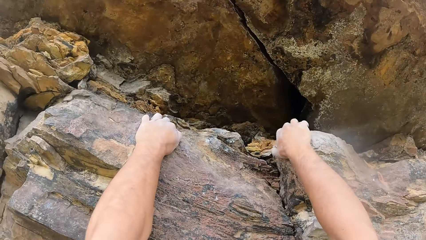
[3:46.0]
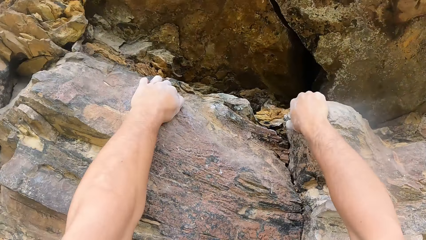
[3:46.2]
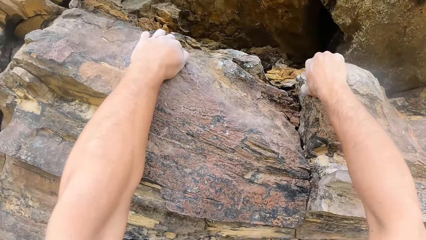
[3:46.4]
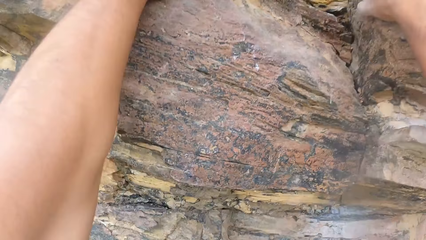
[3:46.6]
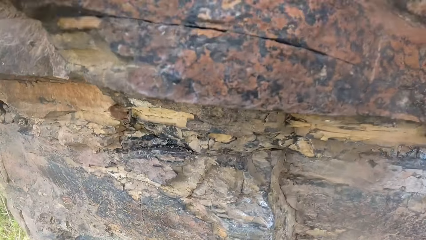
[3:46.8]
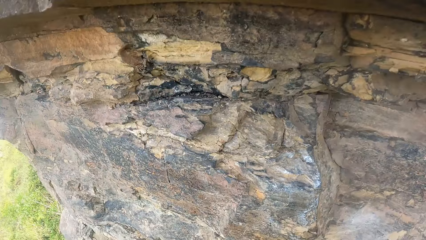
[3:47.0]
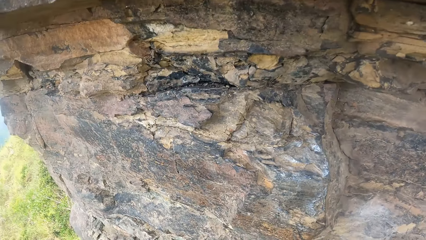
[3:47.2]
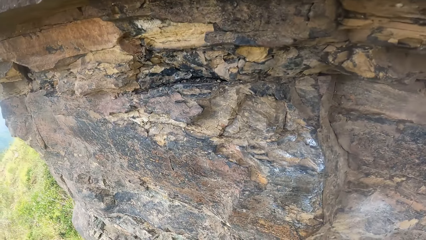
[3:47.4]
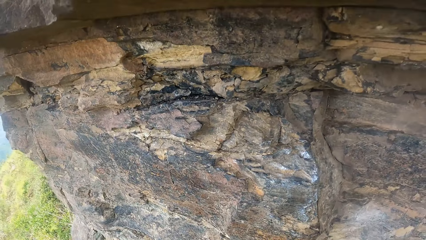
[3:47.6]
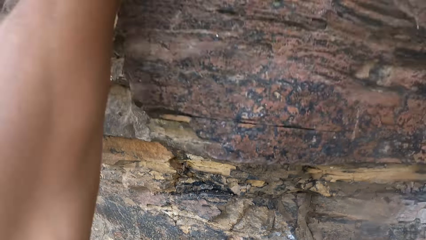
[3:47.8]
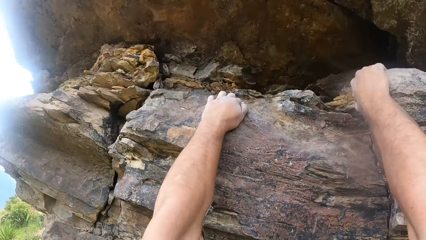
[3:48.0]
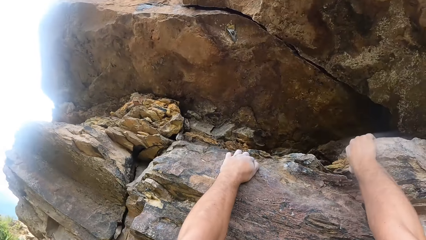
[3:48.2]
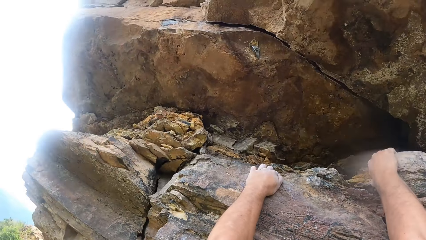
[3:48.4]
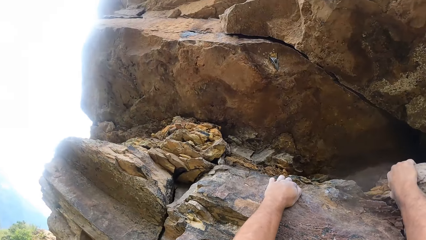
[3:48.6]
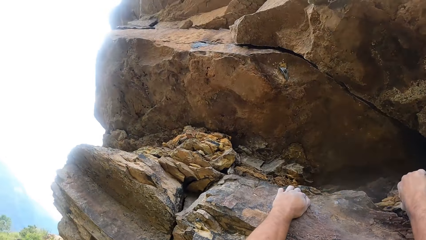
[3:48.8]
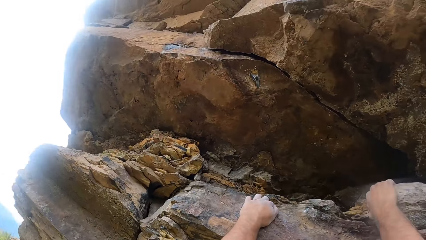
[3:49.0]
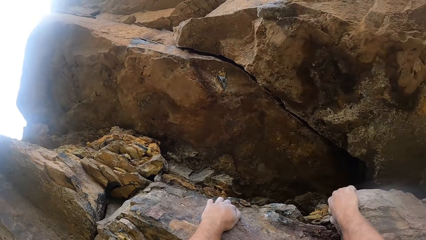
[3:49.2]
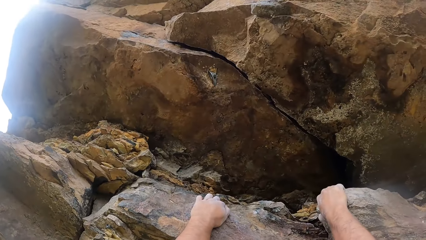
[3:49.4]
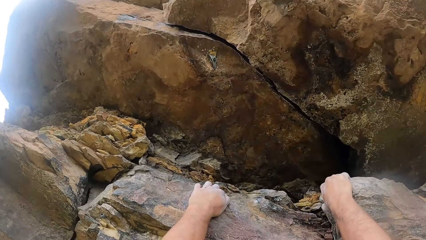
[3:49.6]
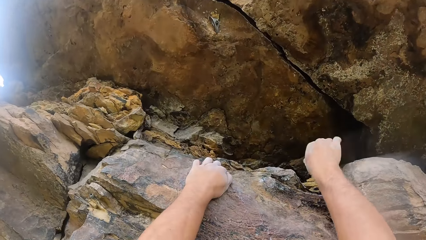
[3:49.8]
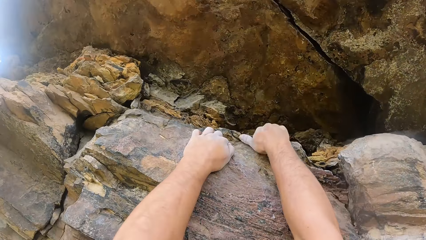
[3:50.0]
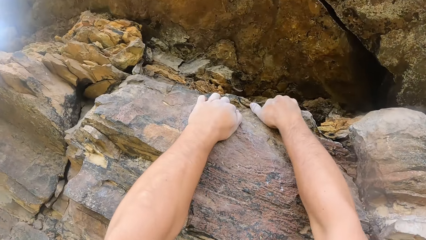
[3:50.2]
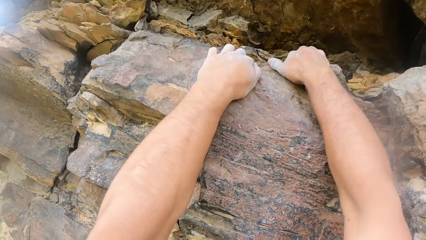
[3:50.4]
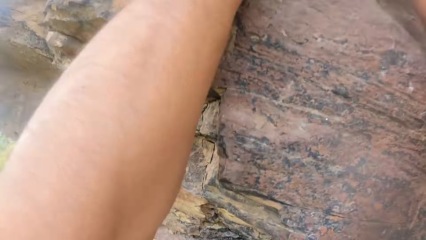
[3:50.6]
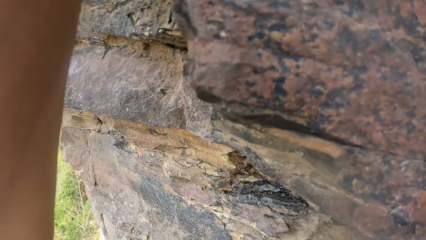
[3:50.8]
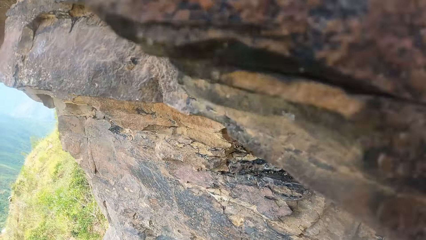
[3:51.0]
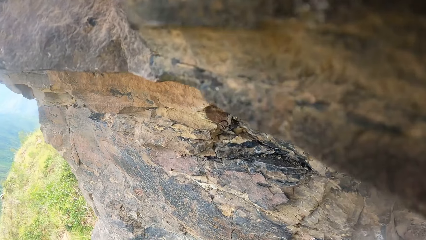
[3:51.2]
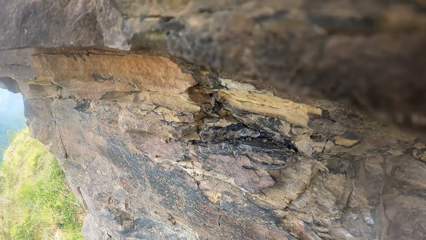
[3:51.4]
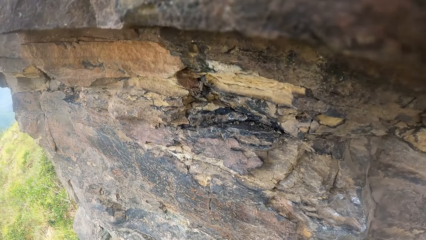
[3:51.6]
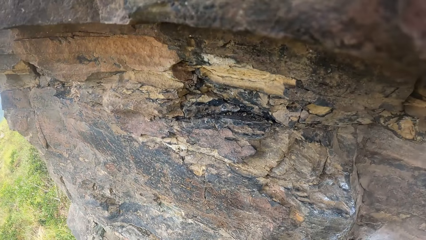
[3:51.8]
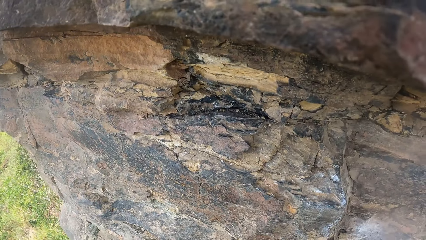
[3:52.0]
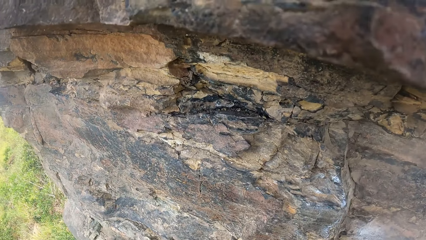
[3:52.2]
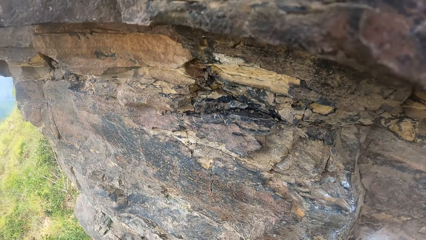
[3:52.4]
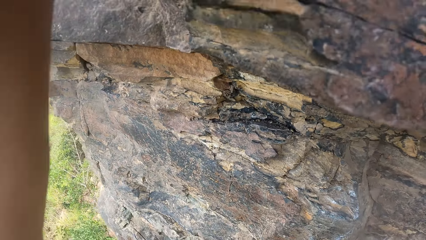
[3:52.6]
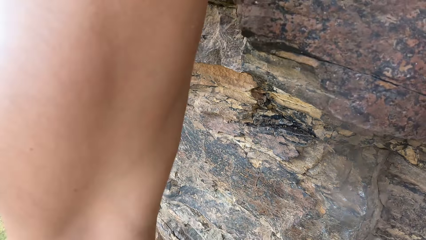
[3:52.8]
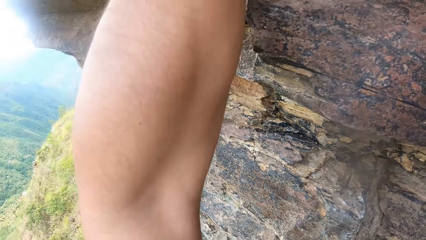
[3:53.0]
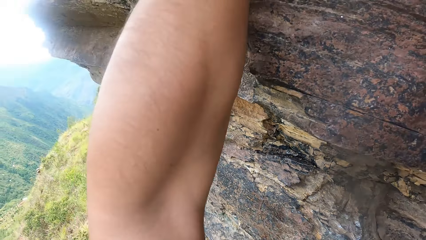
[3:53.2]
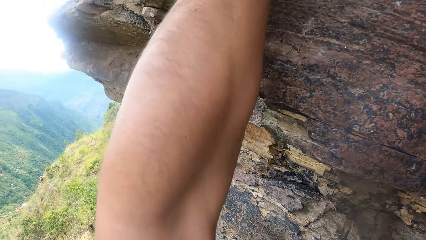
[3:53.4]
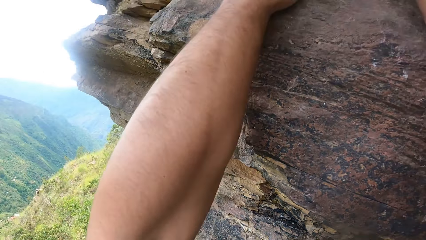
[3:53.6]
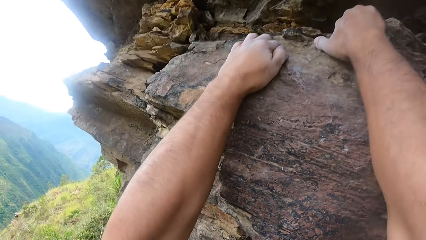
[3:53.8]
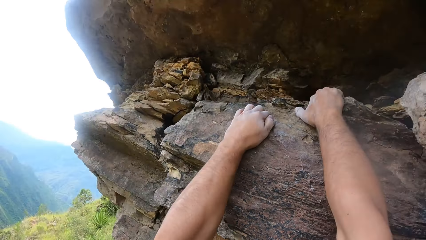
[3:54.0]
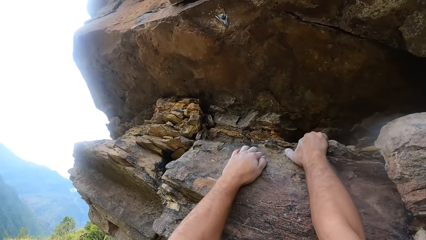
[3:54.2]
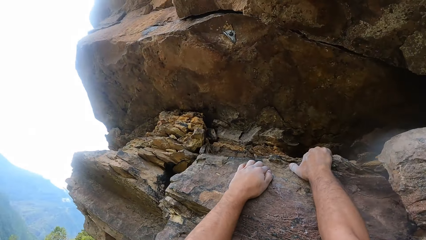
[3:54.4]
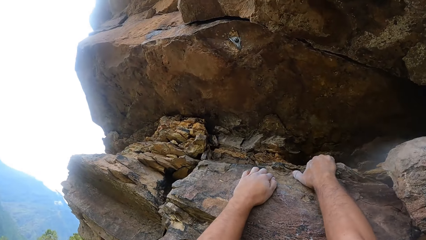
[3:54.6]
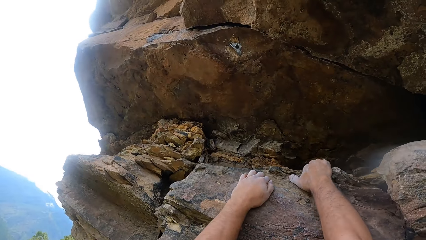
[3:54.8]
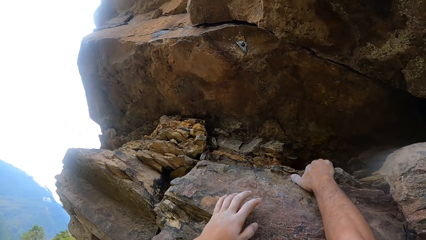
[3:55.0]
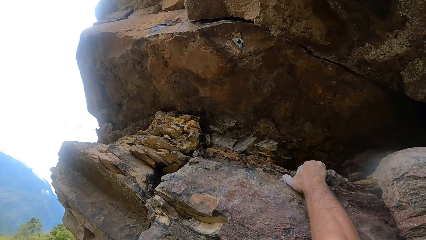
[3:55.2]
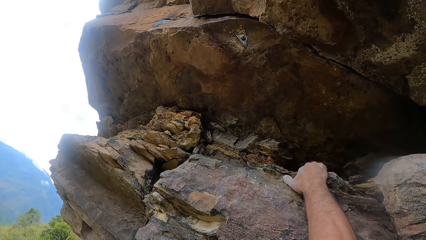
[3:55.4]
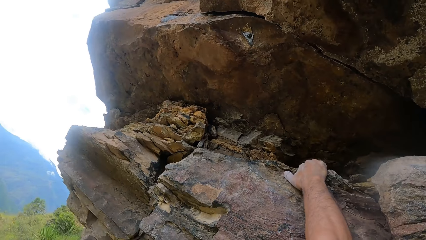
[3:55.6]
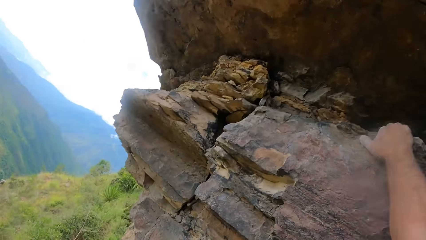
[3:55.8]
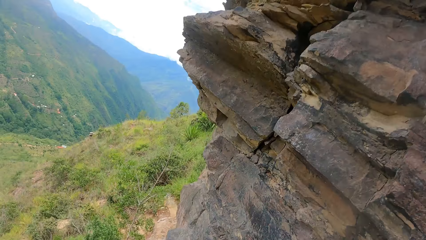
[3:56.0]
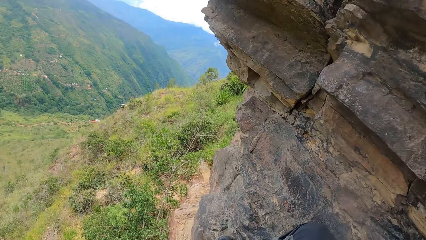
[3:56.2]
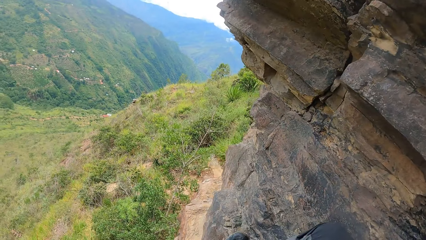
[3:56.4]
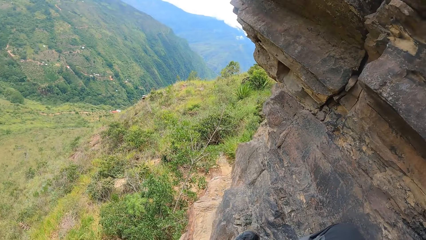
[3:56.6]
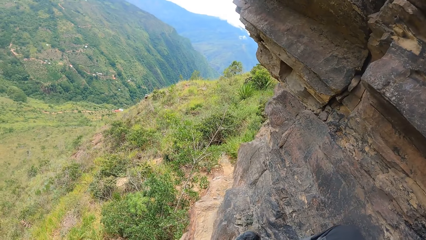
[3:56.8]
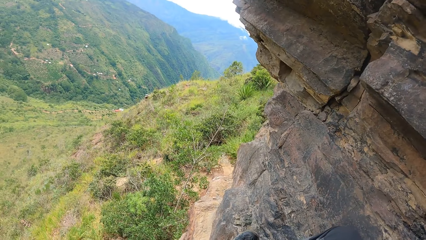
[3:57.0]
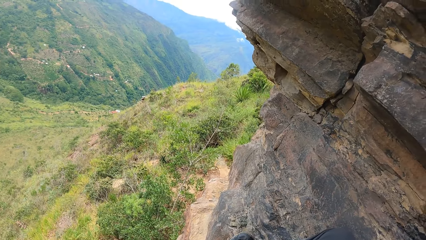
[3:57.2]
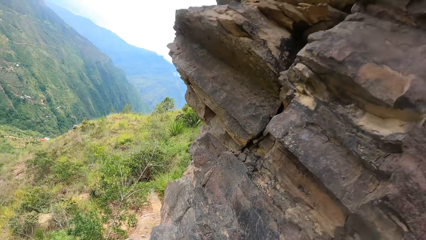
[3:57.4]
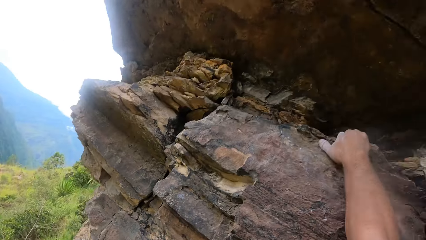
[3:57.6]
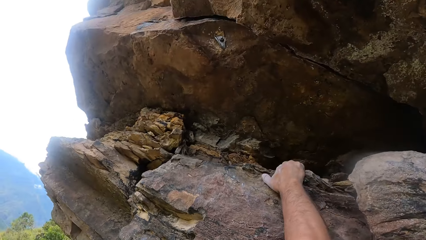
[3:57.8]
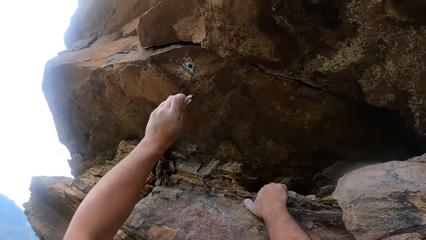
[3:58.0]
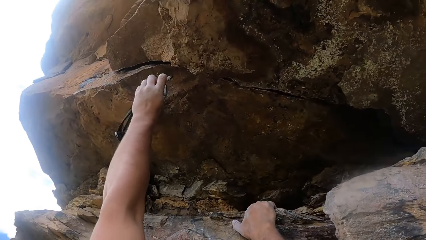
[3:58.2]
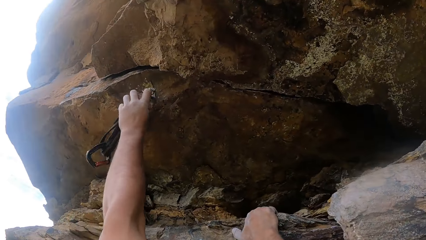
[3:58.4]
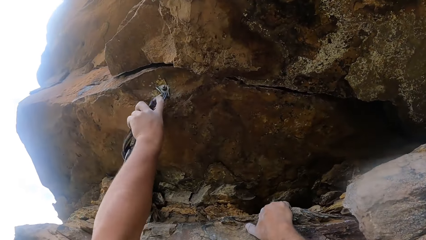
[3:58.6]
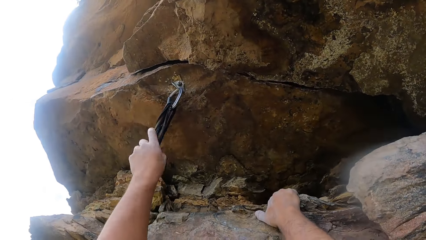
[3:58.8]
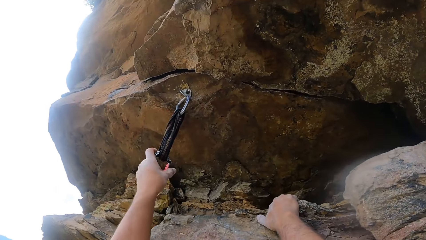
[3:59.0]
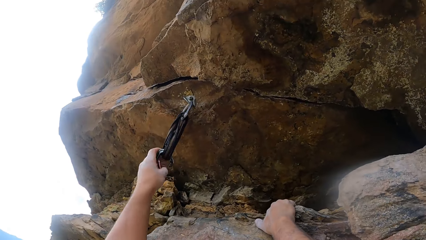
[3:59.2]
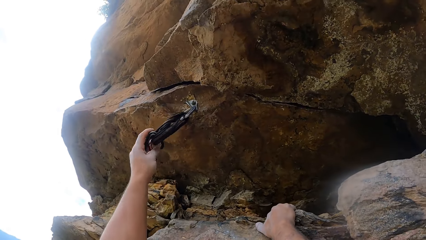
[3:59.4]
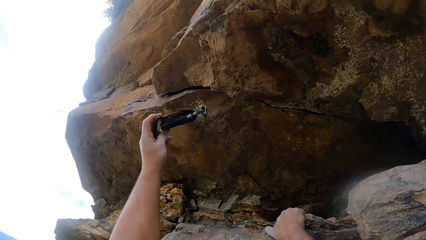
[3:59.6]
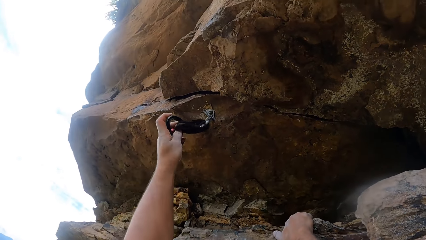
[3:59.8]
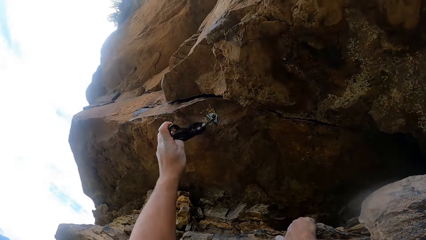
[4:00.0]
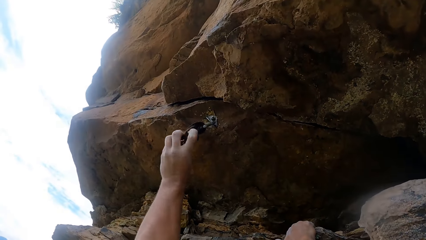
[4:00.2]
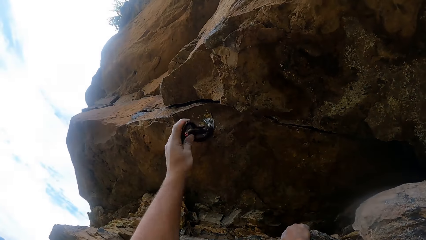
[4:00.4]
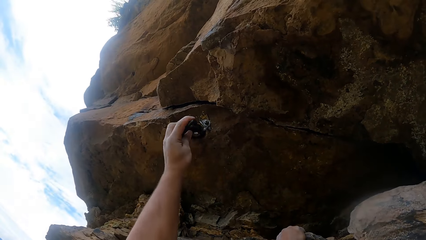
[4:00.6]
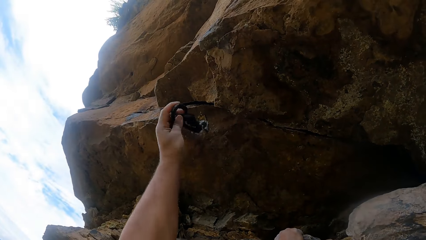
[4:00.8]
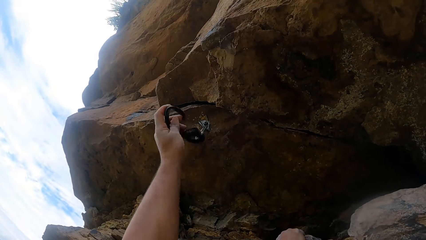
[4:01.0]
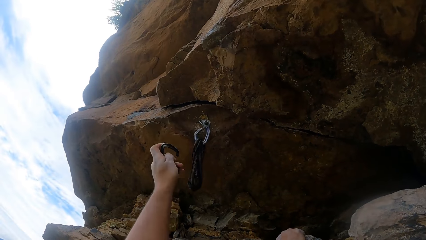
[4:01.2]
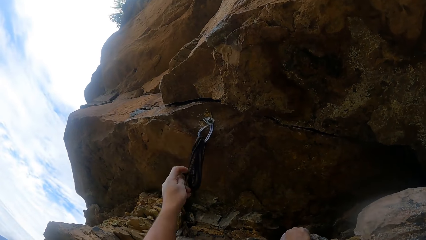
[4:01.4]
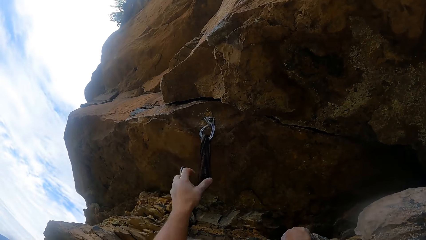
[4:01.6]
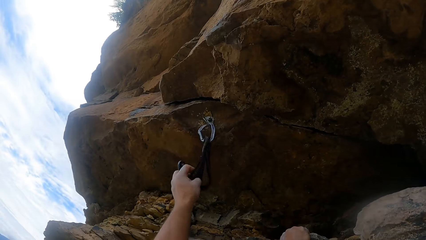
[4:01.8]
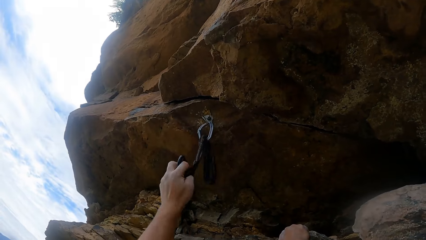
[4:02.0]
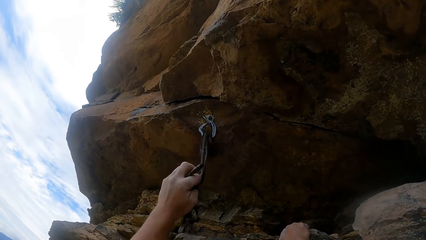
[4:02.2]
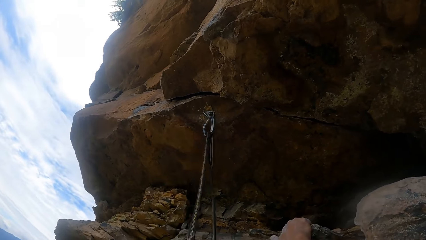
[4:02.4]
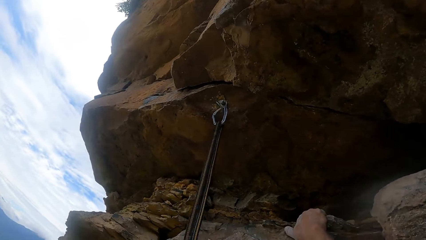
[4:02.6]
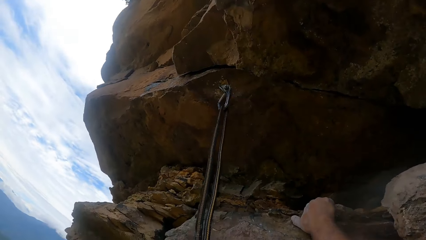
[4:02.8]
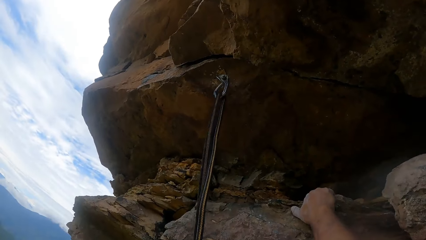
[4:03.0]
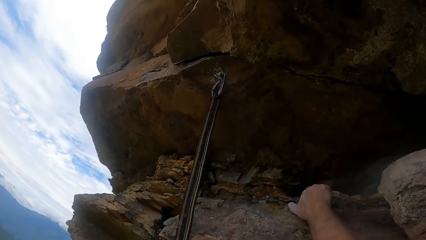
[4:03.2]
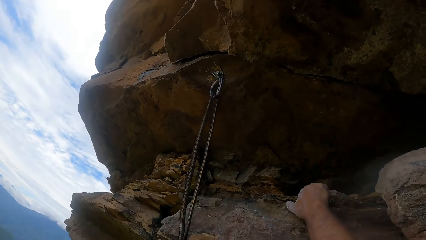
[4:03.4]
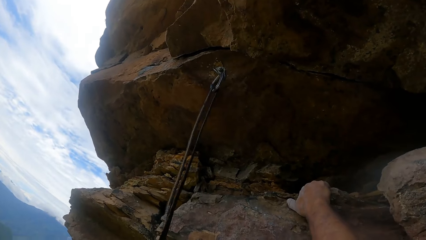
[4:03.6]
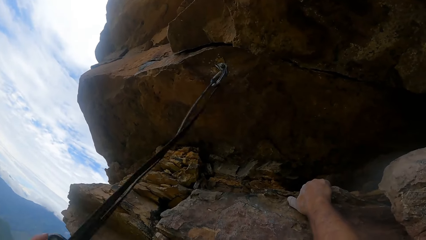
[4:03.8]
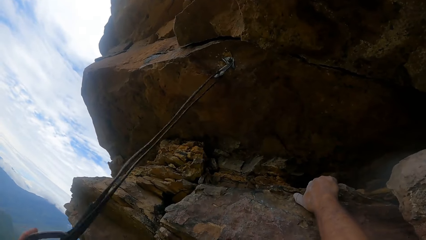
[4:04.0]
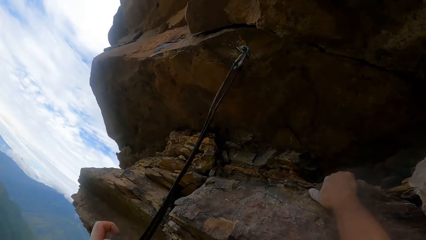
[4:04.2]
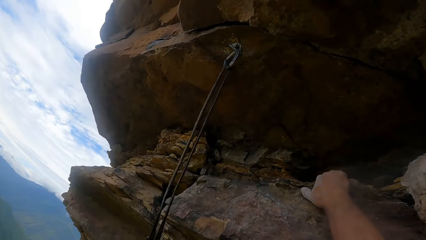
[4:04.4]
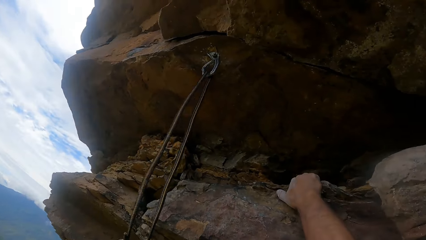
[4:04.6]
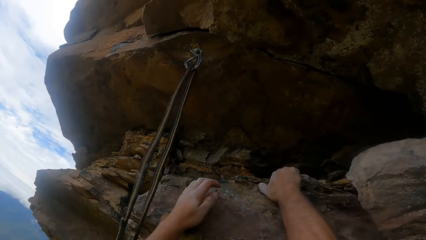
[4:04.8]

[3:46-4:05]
The camera wearer looks up a rock. They grasp the rock with the right hand. They look down around the rock. They look up the rock. They hold the mountain wall. They look down around the rock. They look up the rock. They look down around the rock. They look up the rock. They join a trad to a hook on the rock. They adjust the rope. They pull the rope from the trad.
